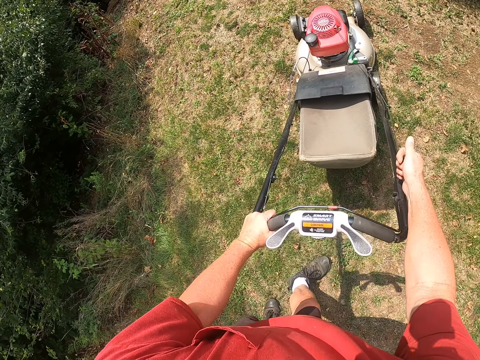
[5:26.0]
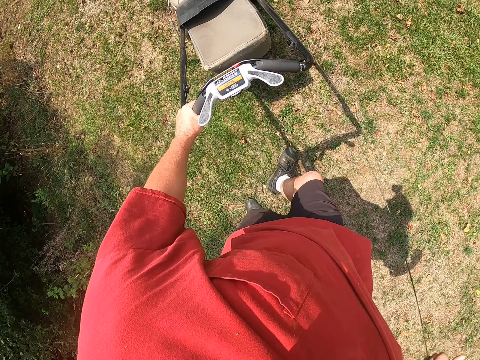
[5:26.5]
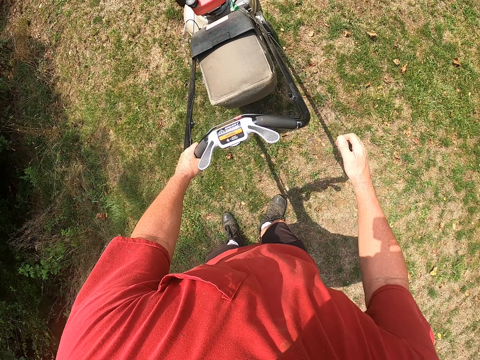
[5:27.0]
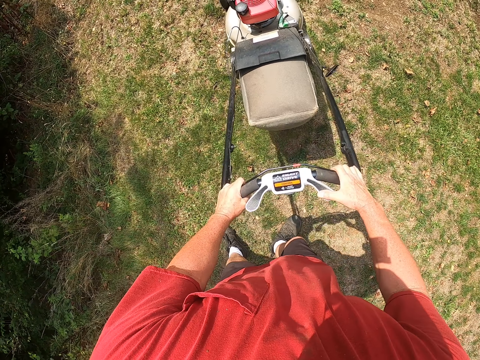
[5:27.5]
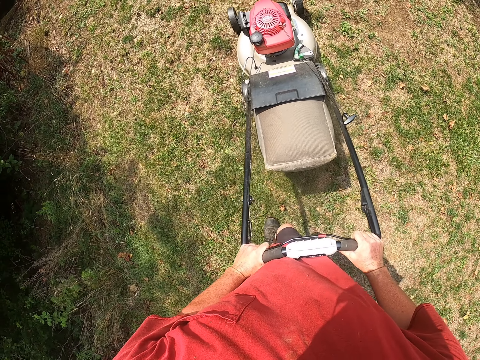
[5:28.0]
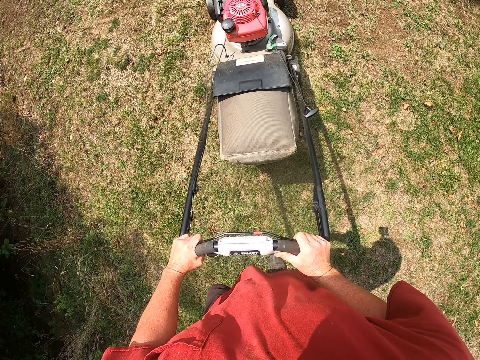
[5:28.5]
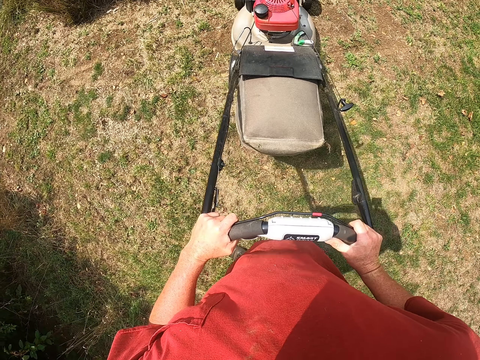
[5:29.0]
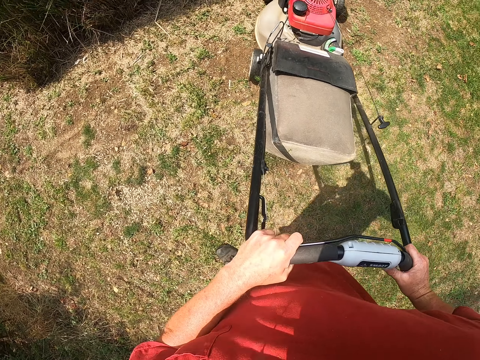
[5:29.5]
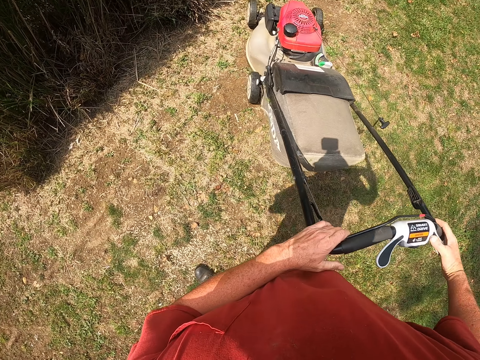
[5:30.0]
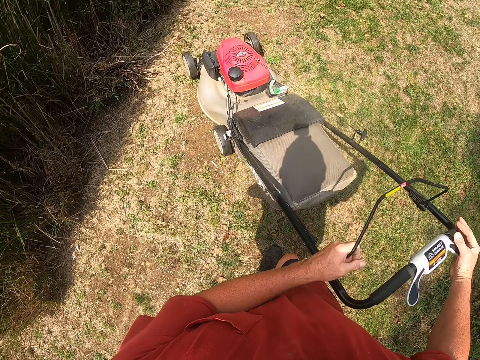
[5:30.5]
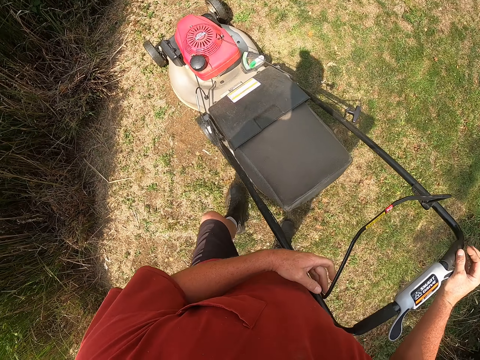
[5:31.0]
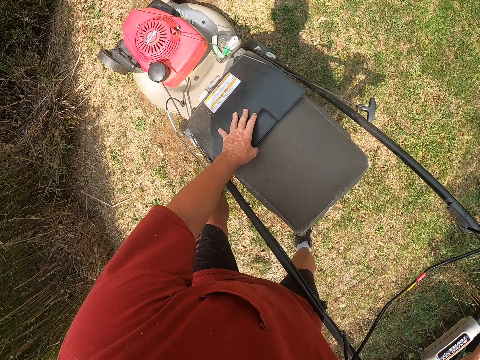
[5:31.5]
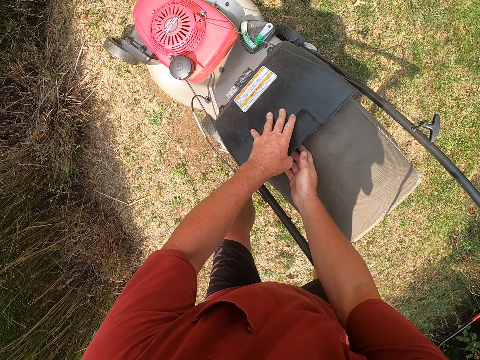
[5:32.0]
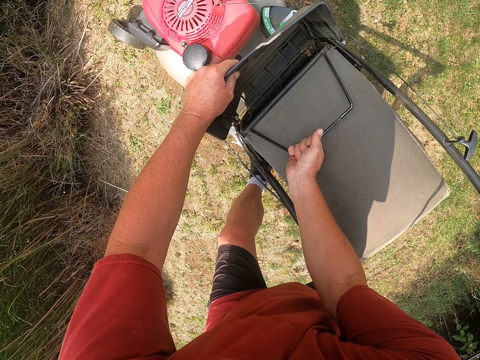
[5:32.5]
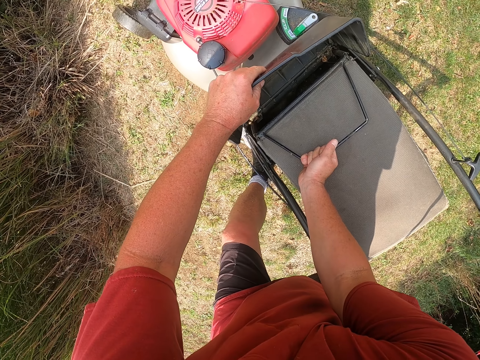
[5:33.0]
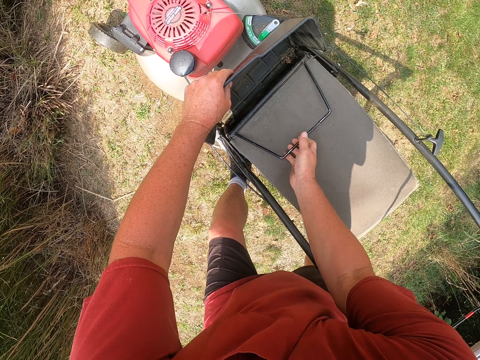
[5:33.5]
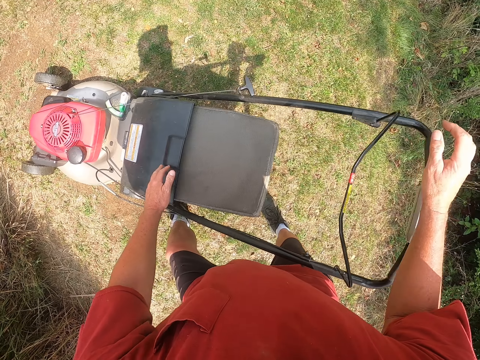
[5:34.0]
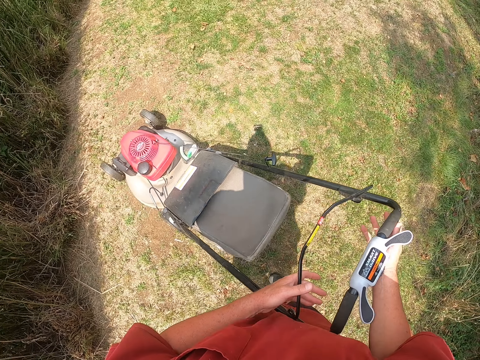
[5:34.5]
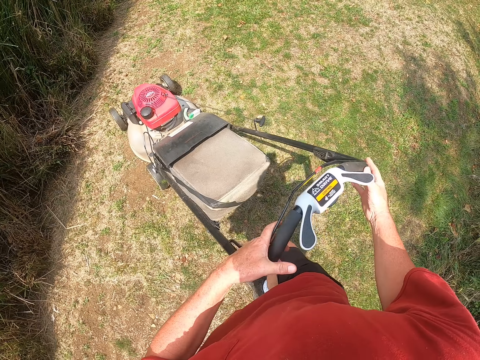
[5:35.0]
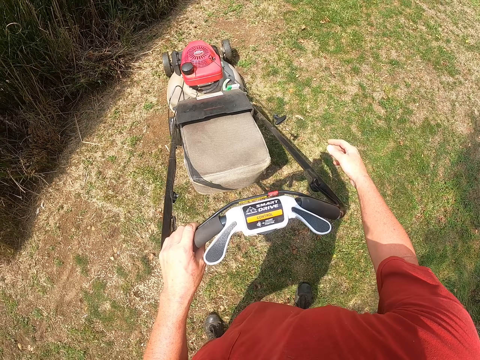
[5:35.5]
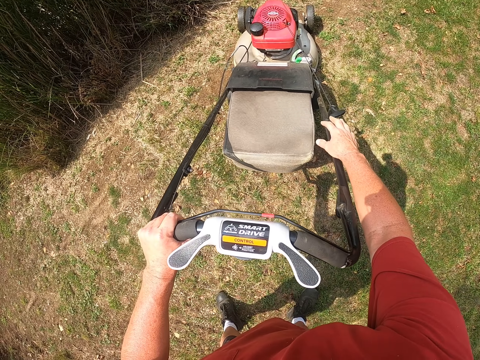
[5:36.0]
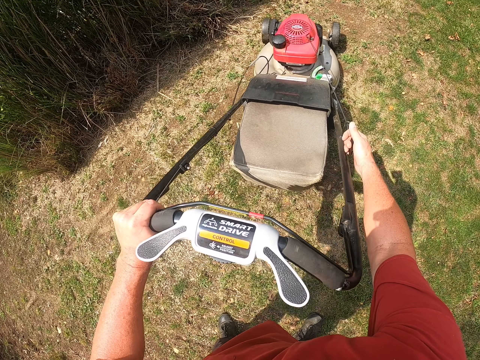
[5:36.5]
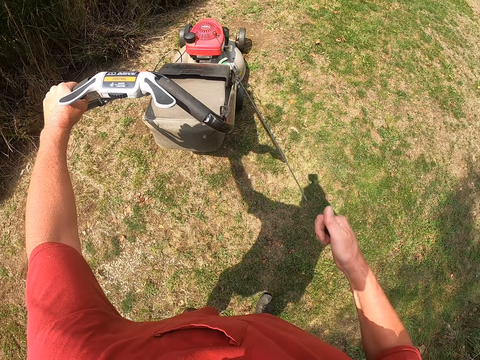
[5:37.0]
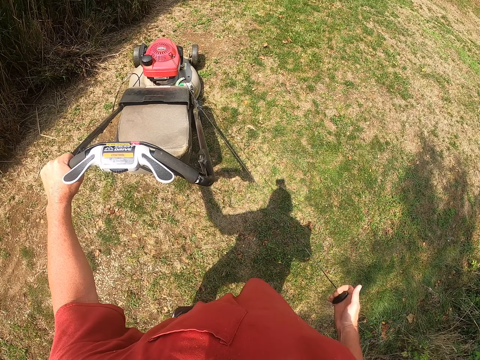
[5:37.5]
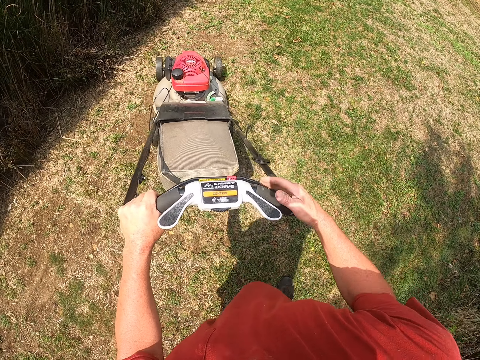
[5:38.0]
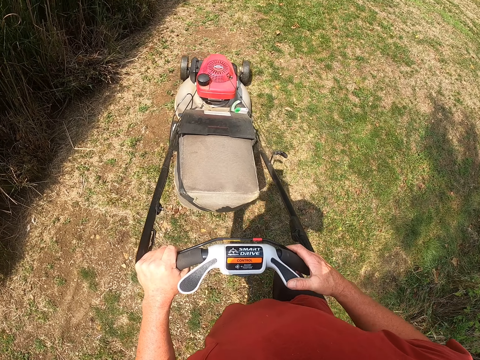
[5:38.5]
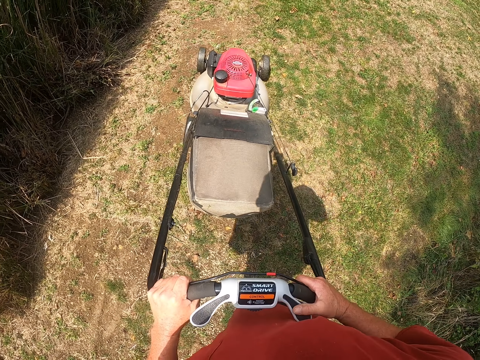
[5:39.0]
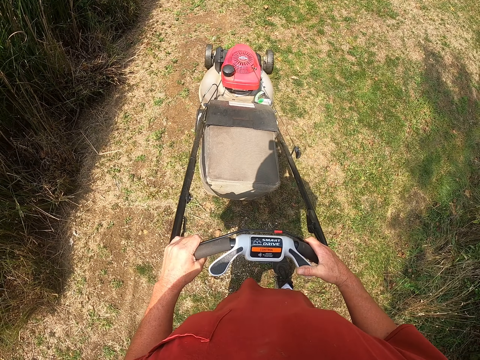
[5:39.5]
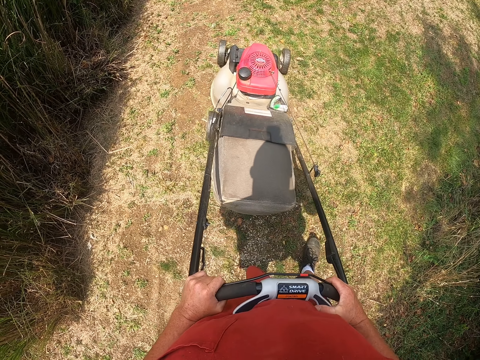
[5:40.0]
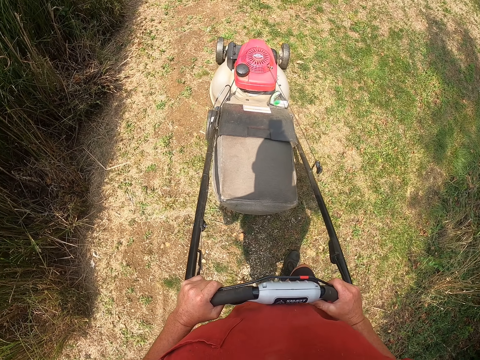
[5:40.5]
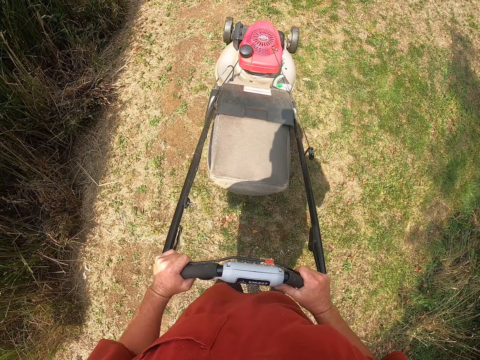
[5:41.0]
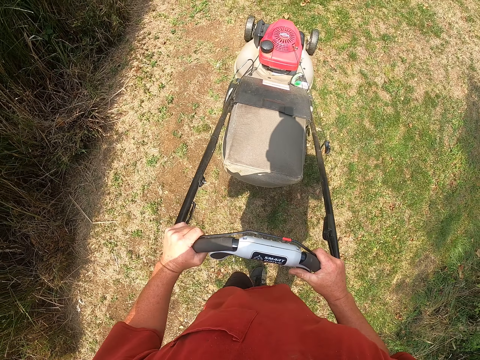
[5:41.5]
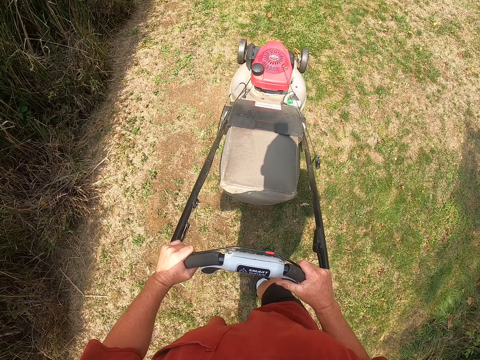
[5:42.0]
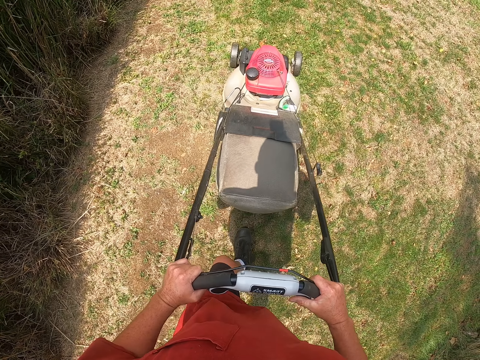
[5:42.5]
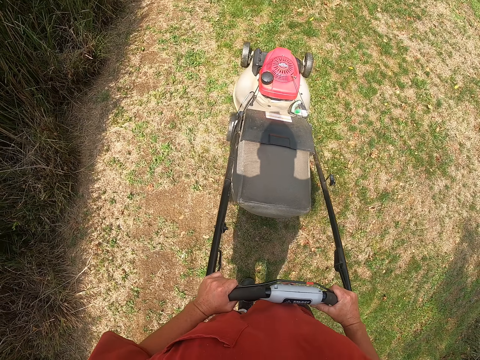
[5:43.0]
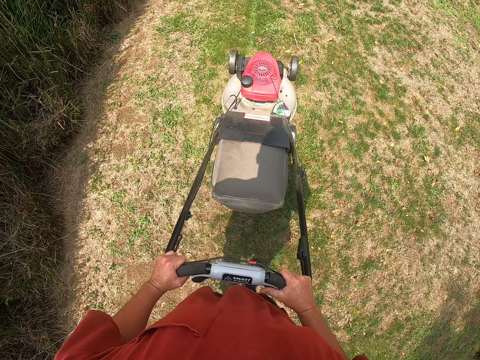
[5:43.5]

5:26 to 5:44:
The camera wearer pulls the starter part of the lawn mower with the right hand. They cut the grass with the lawnmower. They stop cutting the grass with the lawn mower. They open part of the lawn mower with the left hand. They fix the lawnmower. They adjust the lawn mower dust bin. They close the part of the lawn mower with the left hand. They switch on the lawnmower. They pull the starter part of the lawn mower with the right hand. They cut the grass with the lawnmower.

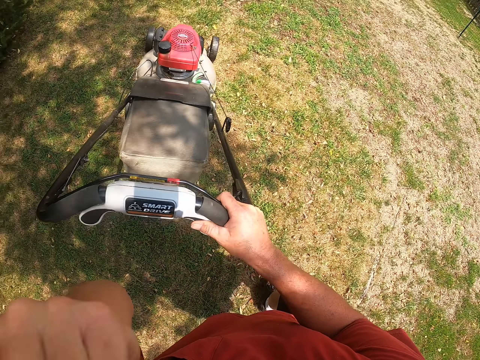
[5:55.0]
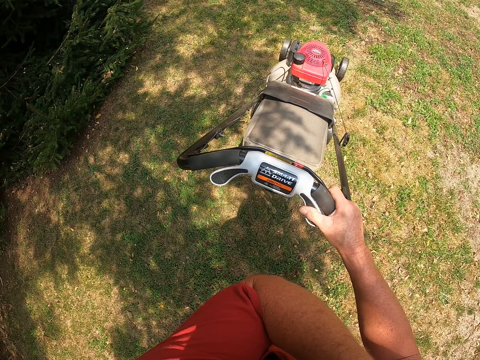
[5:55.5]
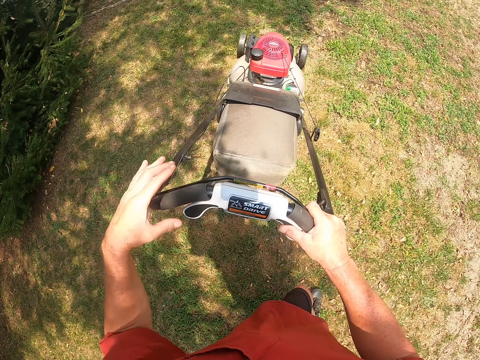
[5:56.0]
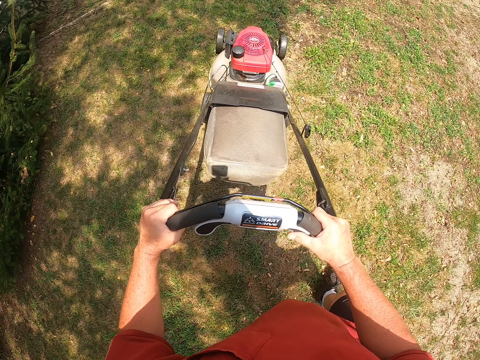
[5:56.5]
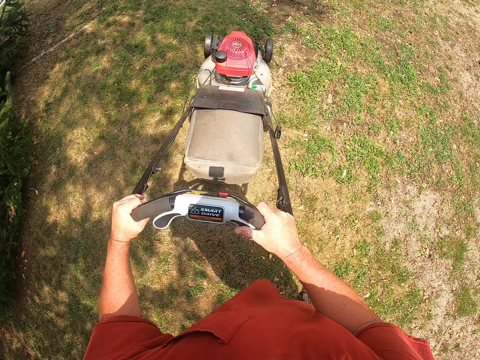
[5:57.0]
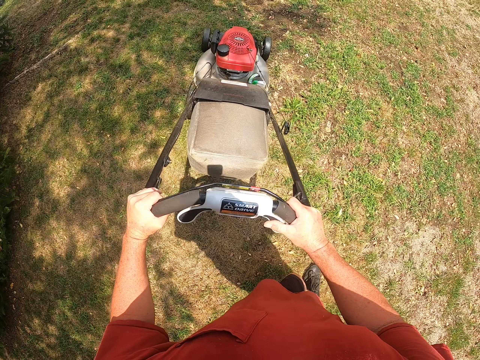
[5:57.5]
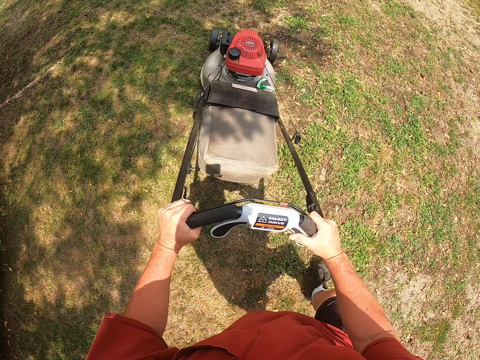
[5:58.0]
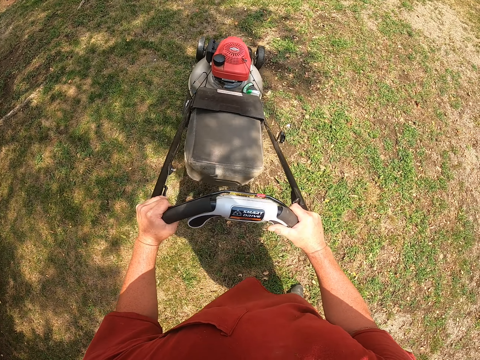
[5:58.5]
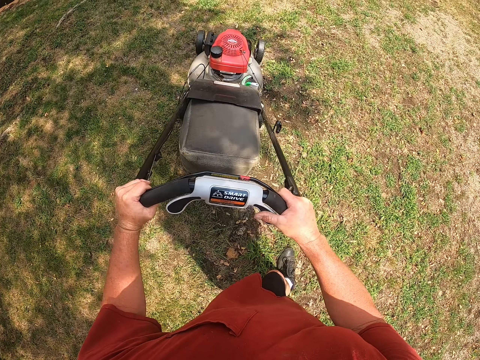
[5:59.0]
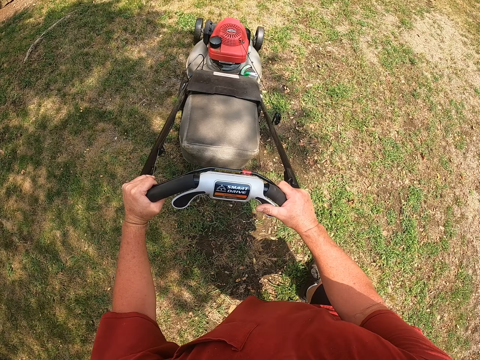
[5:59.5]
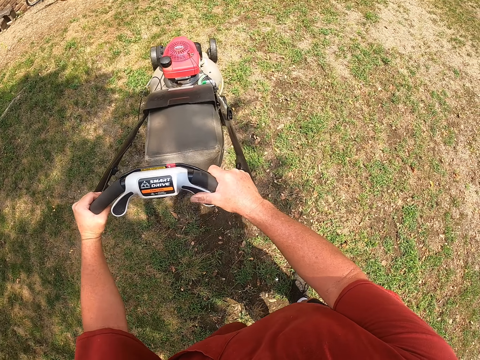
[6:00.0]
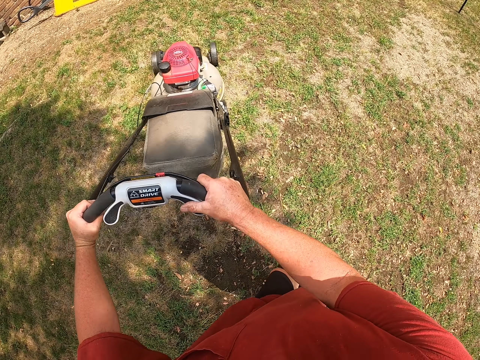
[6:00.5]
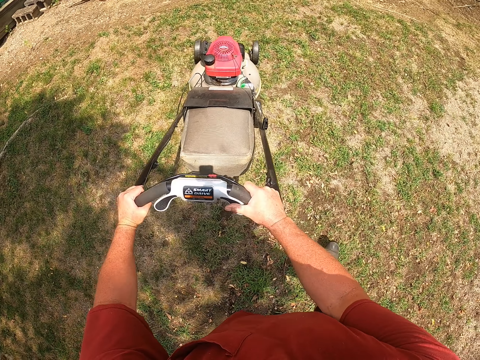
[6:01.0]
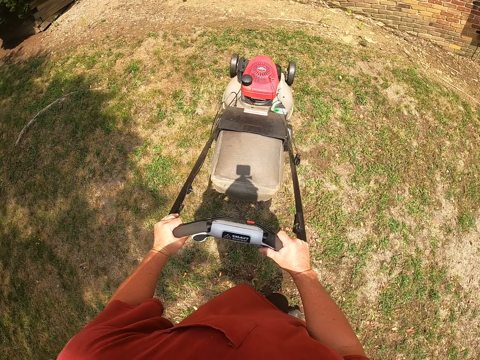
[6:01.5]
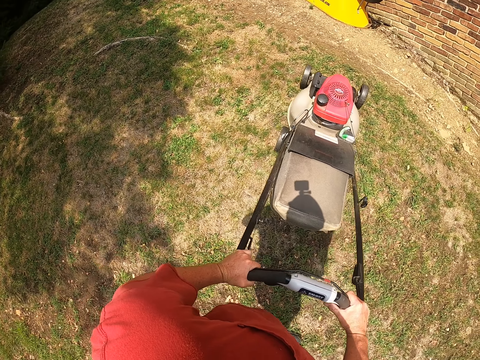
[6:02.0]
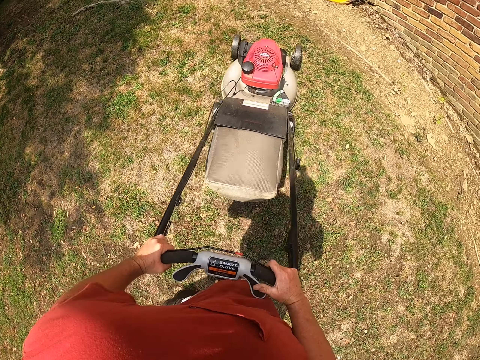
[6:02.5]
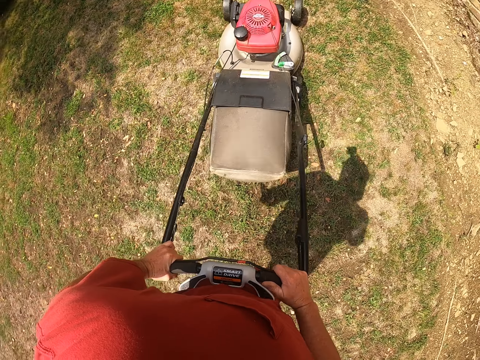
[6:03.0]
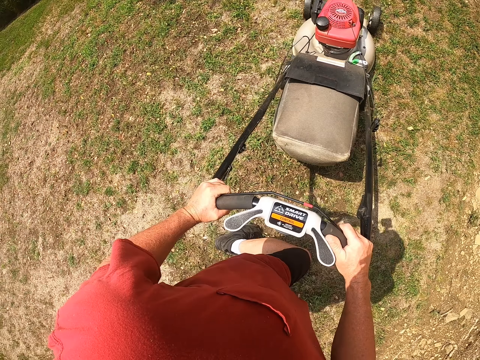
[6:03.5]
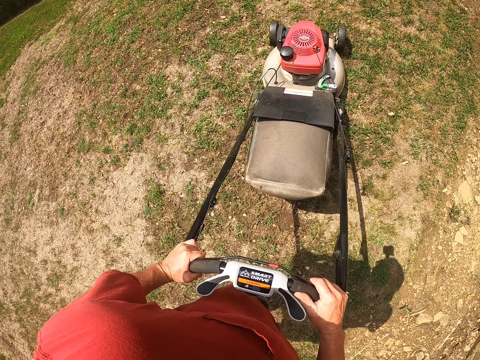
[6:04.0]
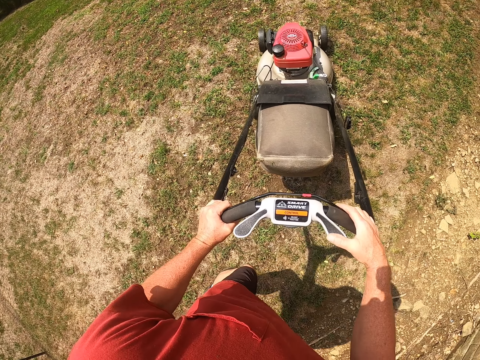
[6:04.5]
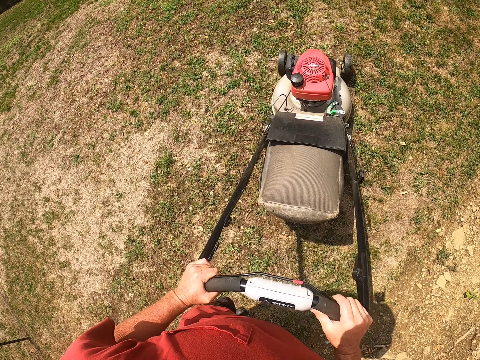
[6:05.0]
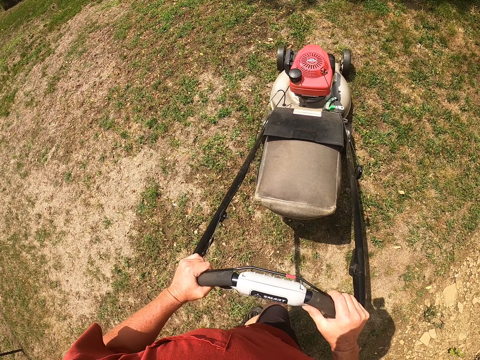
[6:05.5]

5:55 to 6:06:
The camera wearer raises the left hand towards something. He touches his body. He withdraws the left hand from something. He cuts the grass with the lawn mower. He turns the lawn mower. He cuts the grass with the lawnmower.
